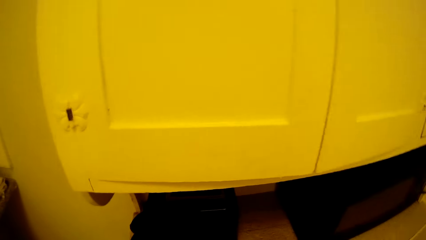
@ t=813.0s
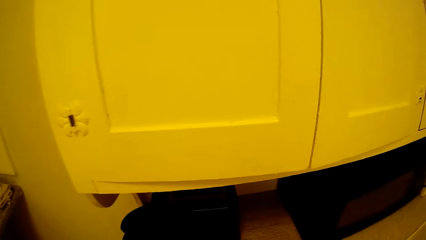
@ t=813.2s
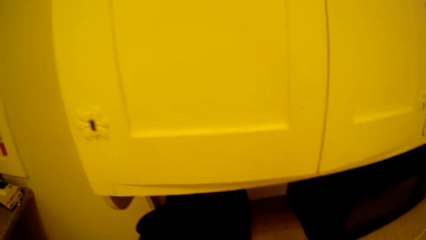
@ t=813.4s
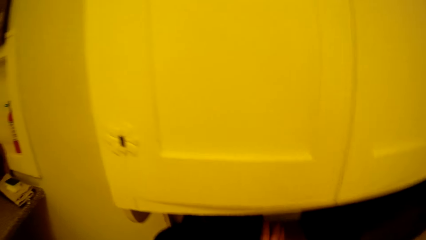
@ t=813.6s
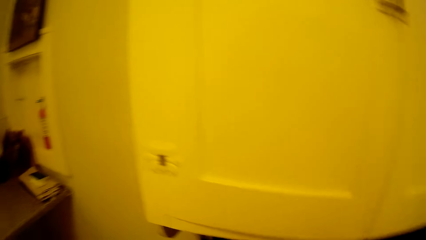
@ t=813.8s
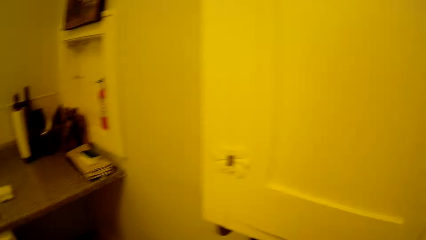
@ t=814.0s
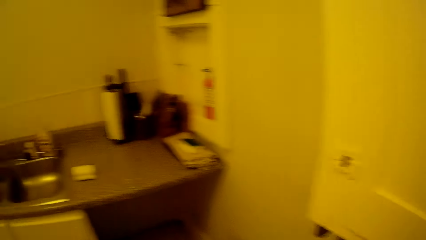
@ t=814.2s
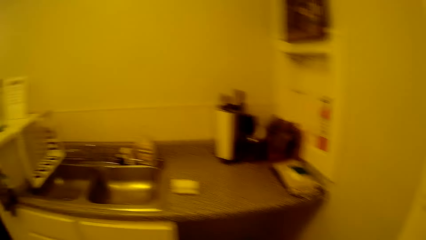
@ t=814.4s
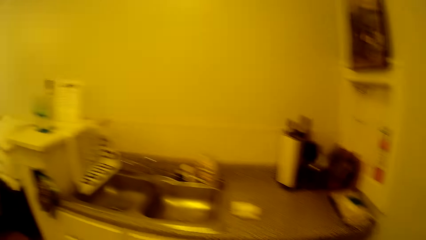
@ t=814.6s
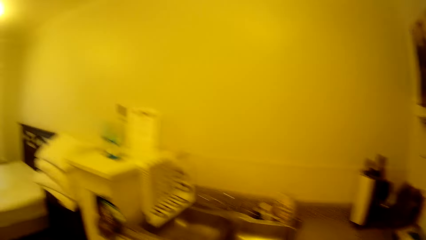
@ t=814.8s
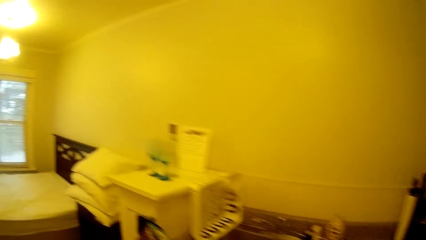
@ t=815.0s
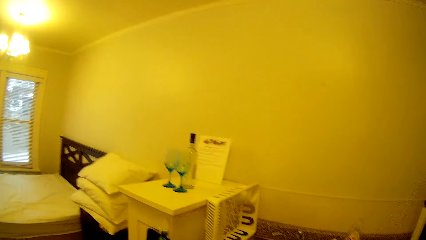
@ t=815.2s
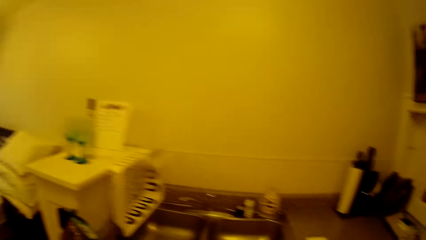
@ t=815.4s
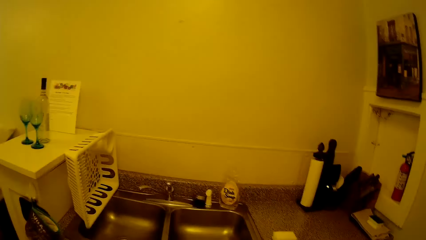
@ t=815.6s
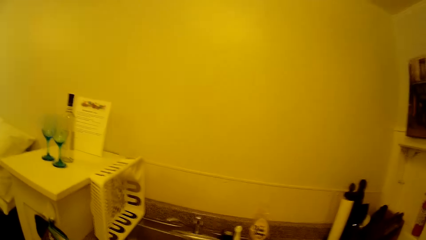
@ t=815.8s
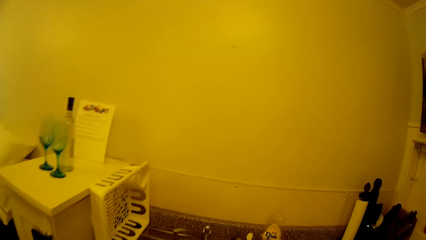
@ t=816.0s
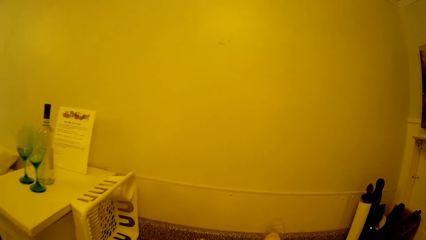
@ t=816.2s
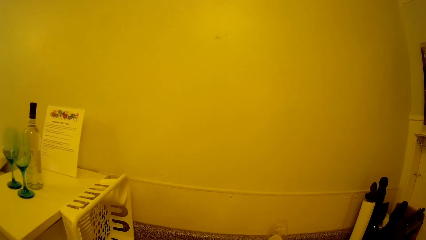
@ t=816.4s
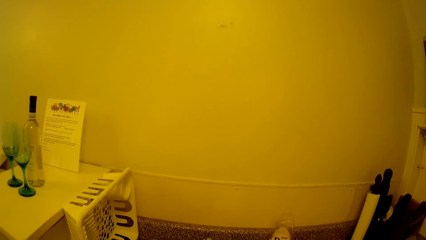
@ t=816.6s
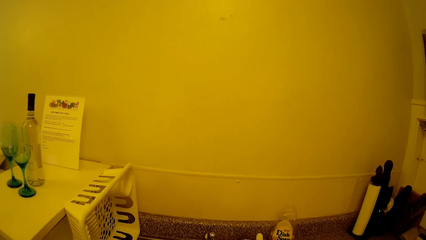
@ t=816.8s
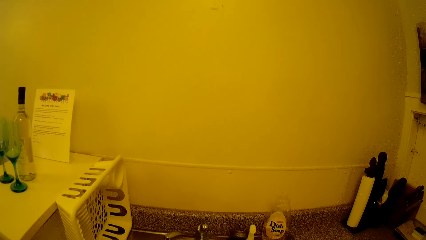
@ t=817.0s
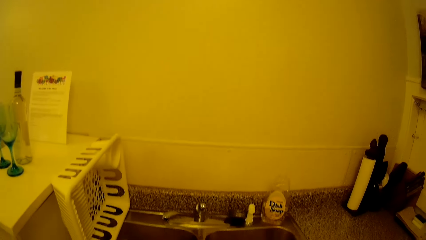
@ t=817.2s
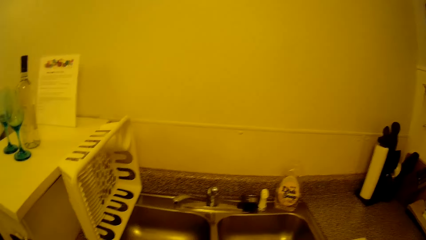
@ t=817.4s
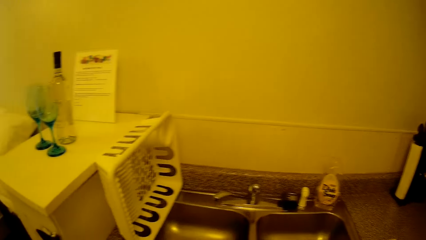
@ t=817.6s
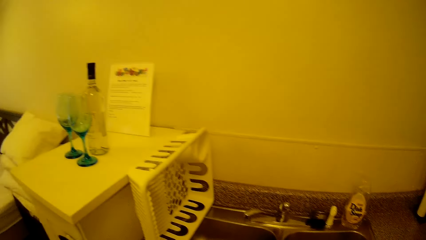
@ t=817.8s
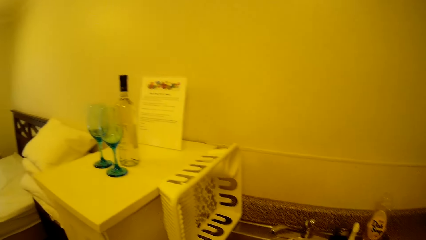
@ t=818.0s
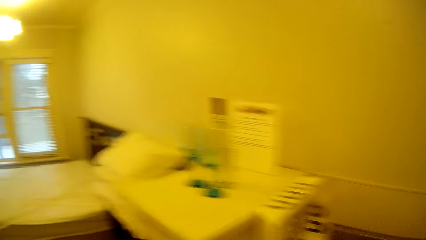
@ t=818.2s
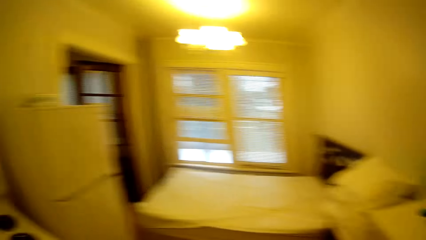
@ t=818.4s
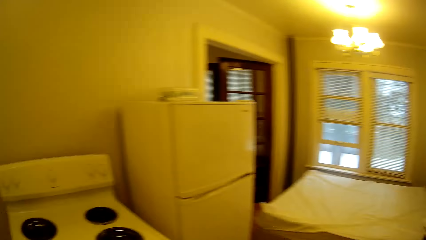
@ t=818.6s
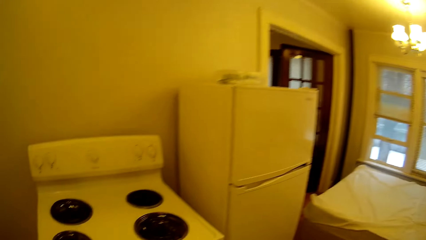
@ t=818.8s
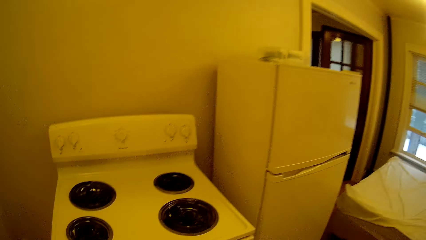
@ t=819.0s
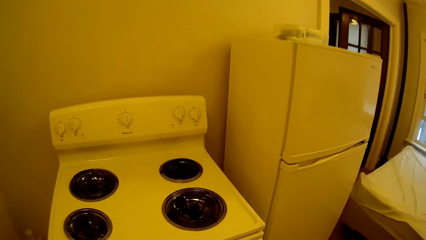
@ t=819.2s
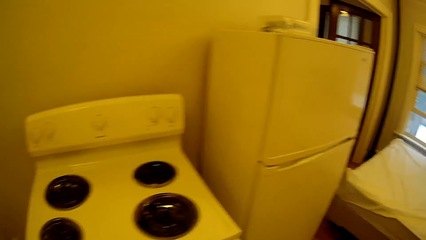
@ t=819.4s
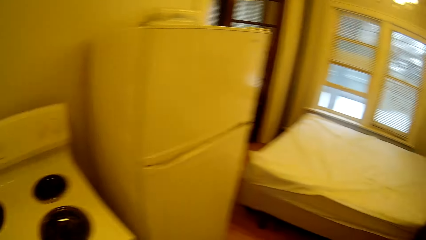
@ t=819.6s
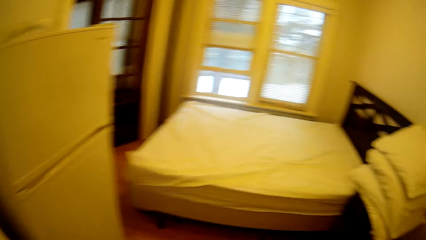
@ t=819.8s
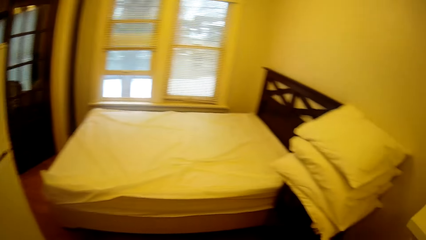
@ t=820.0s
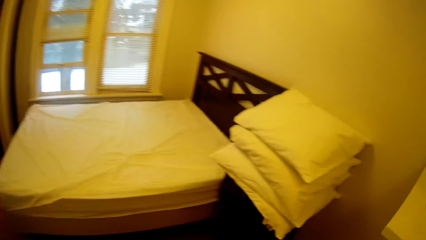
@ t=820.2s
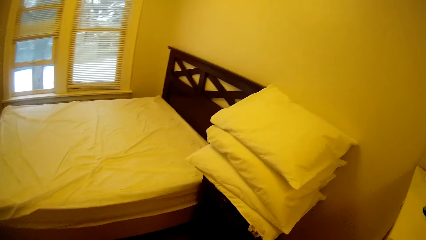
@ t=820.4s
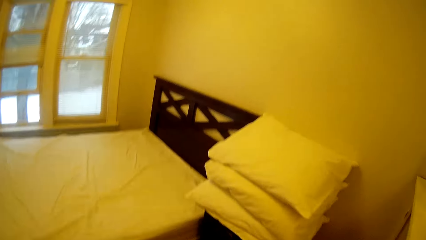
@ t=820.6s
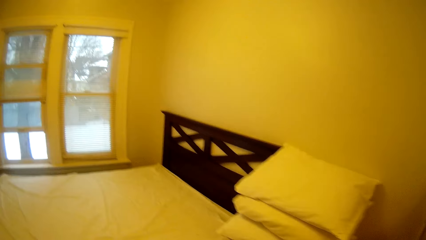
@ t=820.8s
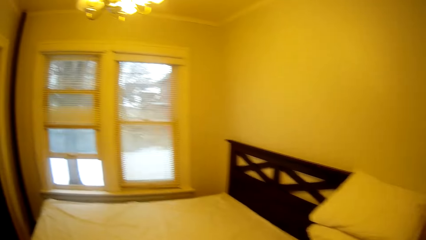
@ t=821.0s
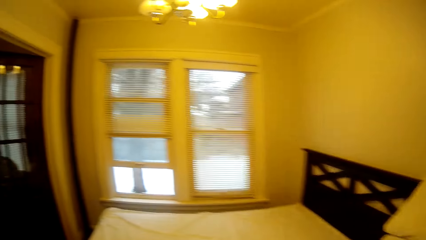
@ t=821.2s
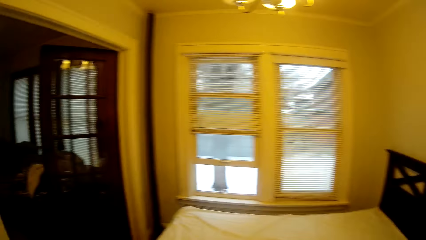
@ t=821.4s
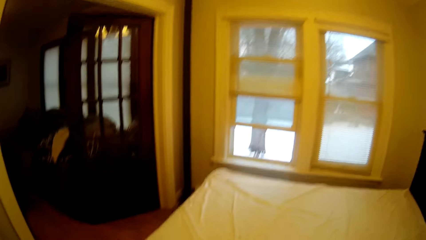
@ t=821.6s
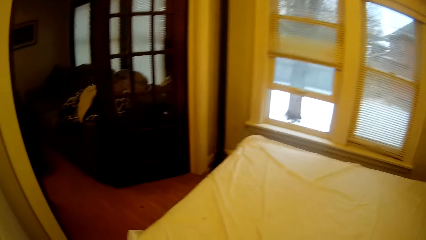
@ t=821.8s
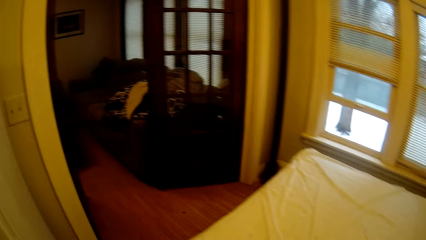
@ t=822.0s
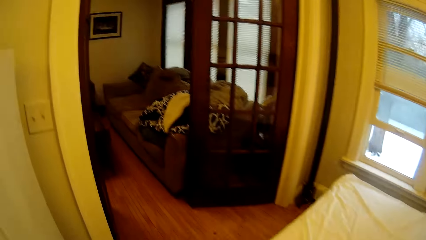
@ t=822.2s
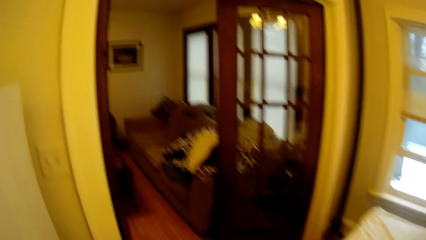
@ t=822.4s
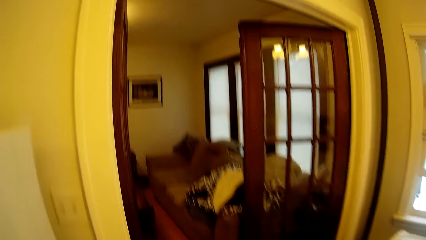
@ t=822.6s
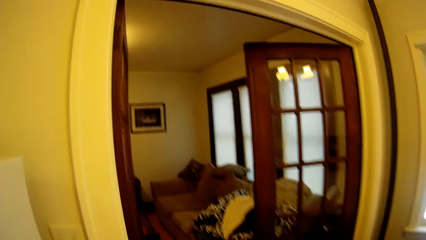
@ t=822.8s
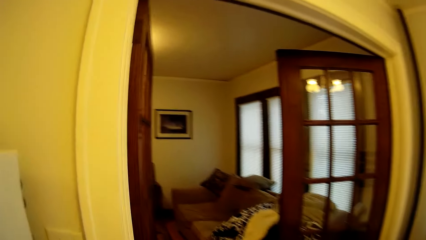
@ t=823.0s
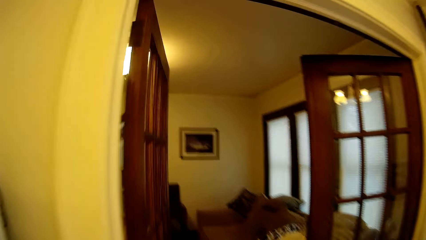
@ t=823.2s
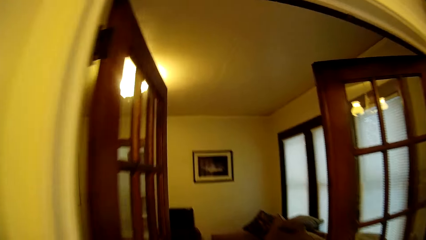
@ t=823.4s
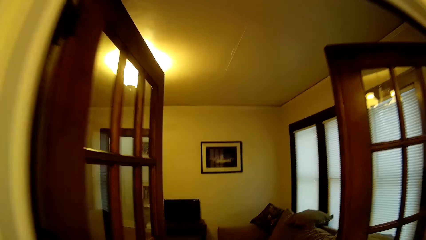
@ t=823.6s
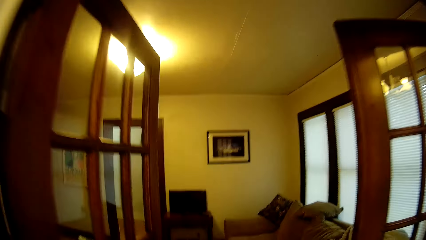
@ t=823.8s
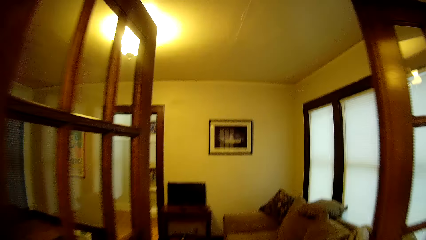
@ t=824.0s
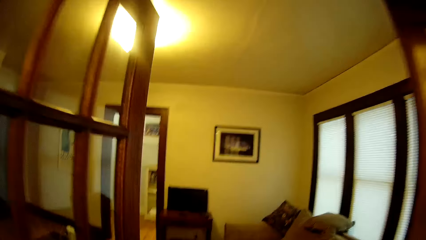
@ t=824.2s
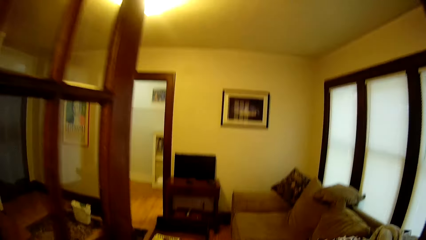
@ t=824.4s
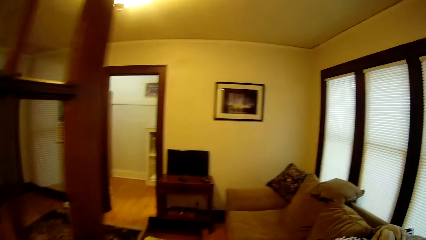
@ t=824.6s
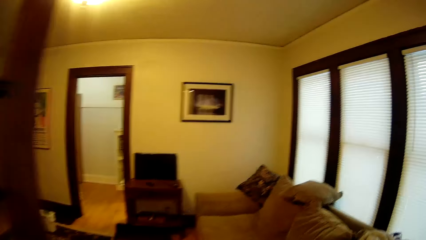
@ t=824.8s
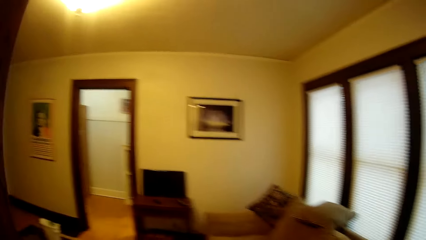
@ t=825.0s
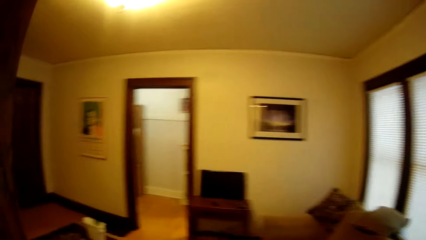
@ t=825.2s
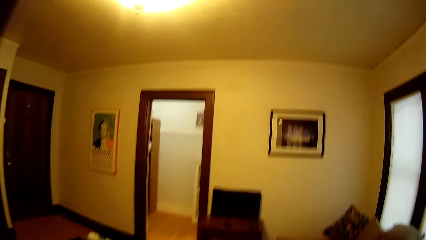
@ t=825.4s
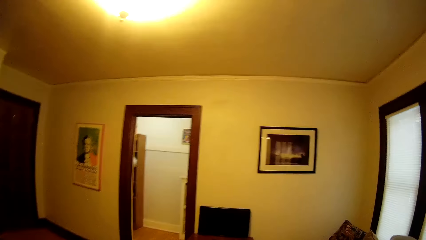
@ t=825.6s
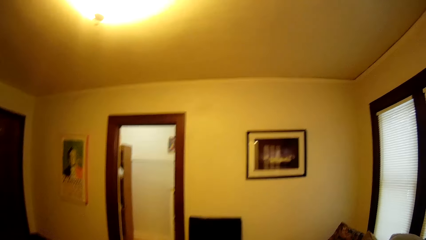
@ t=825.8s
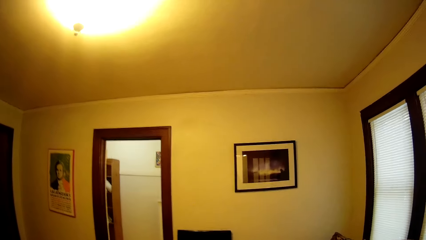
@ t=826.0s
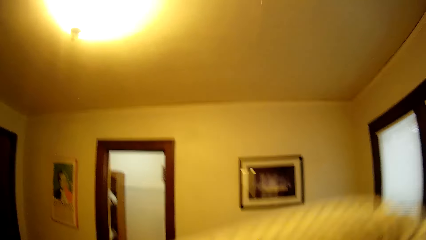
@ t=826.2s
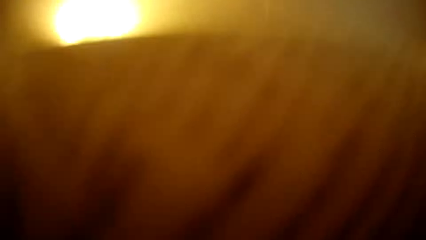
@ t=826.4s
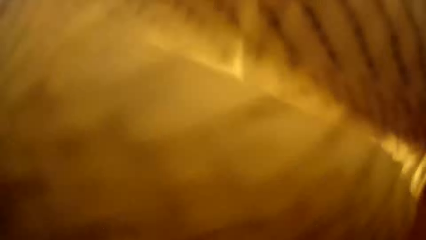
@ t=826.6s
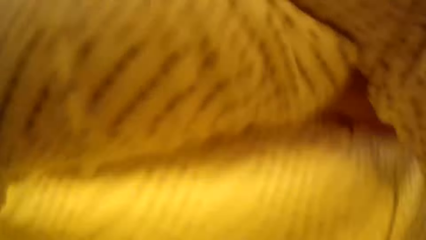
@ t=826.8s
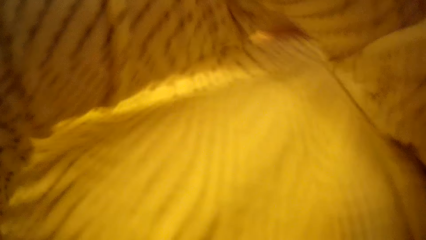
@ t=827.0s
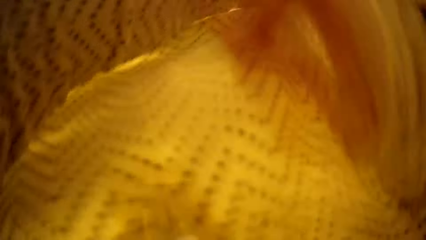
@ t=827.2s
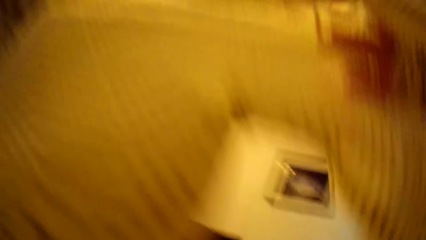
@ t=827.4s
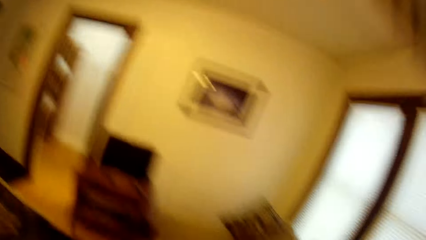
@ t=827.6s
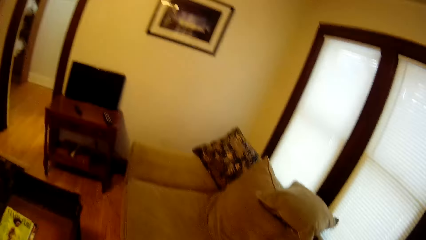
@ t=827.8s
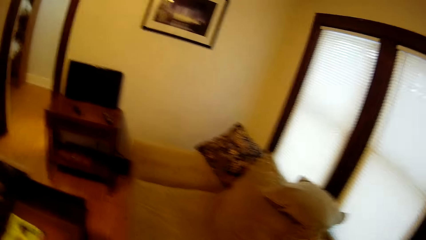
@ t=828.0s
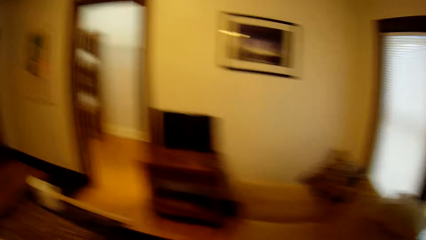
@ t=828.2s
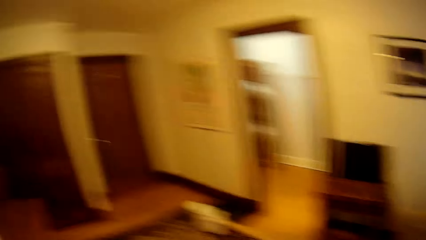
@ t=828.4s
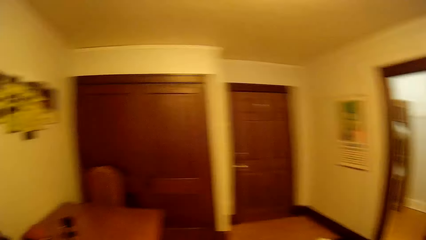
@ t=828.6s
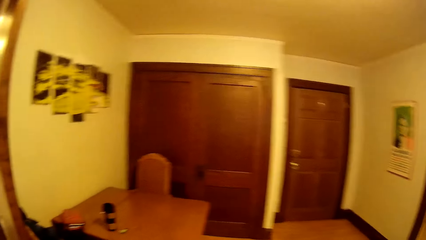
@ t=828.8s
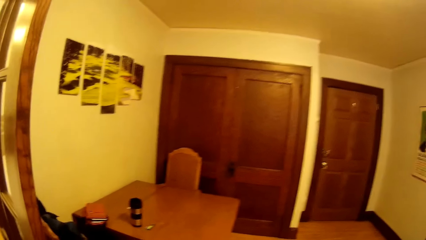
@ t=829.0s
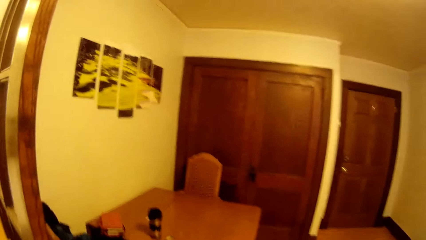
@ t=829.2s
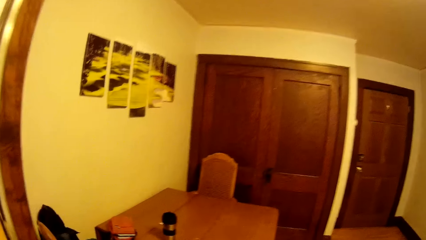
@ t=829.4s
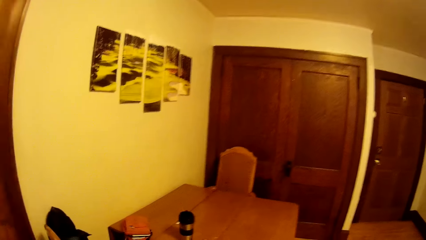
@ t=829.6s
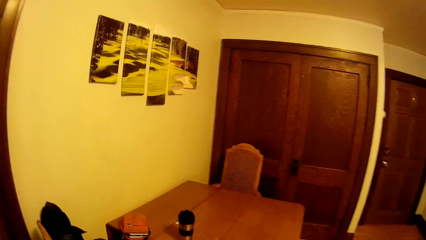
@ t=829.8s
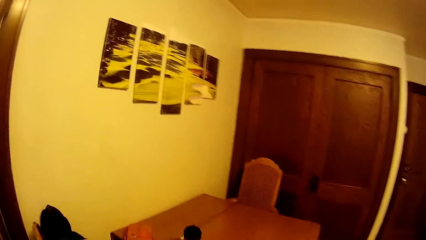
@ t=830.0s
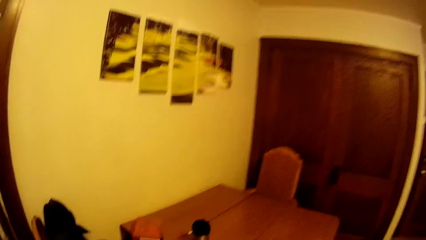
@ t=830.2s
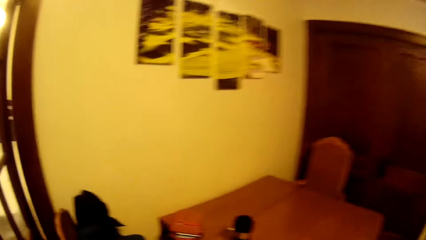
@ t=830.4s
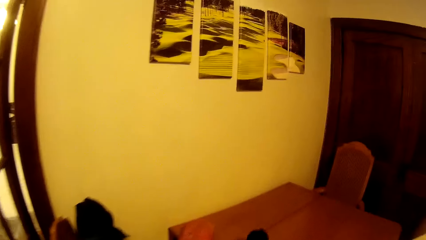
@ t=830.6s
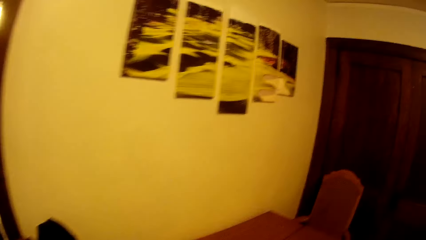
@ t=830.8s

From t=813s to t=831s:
The camera wearer looks around in the house. They walk towards a kitchen sink. They look around in the house. They walk around in the house. They remove a sweater. They walk towards a table.
